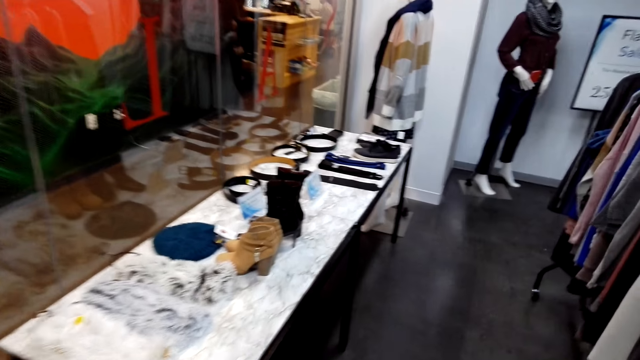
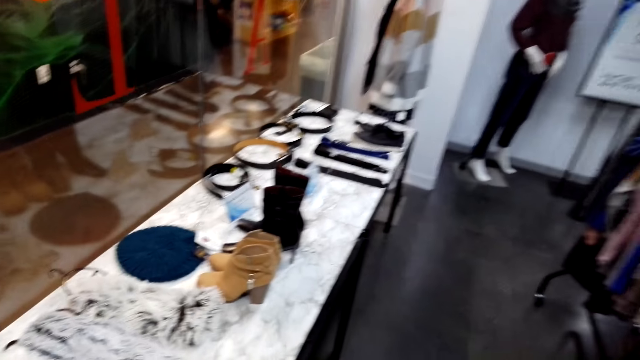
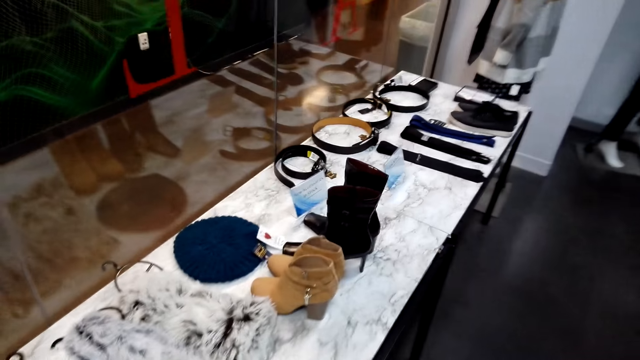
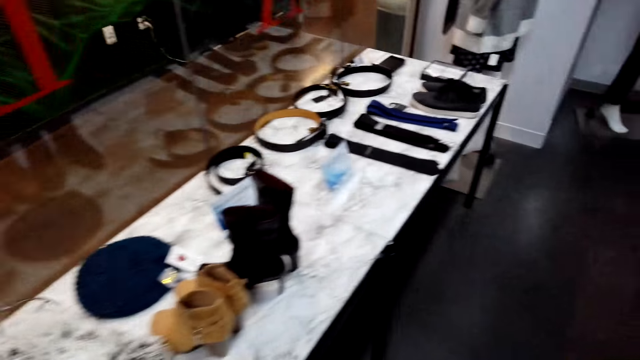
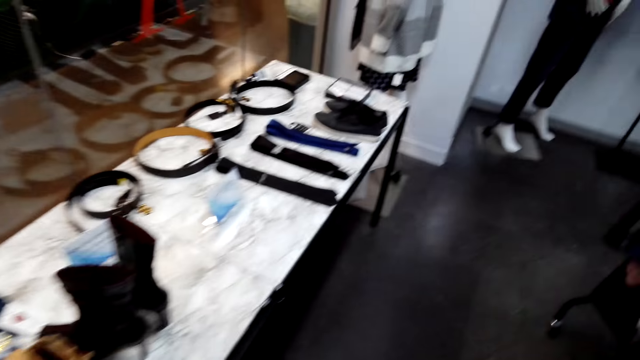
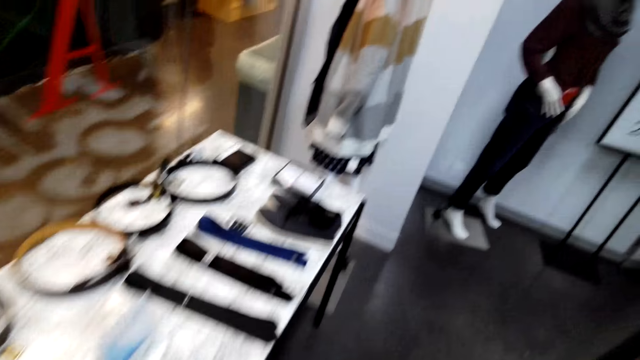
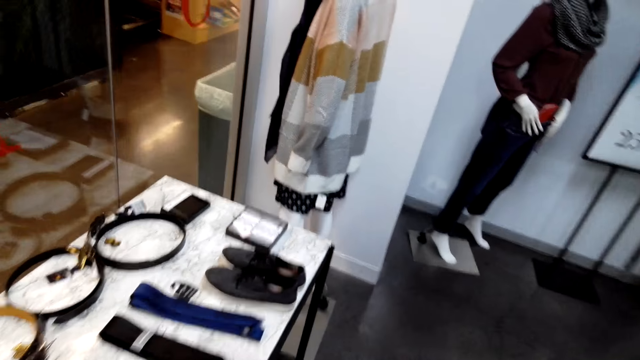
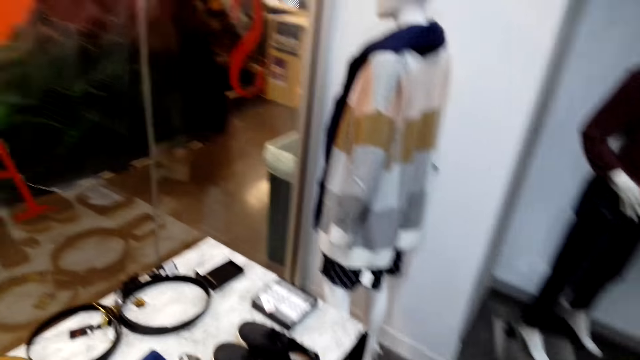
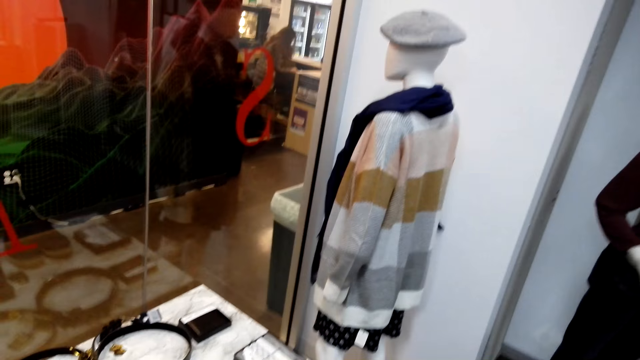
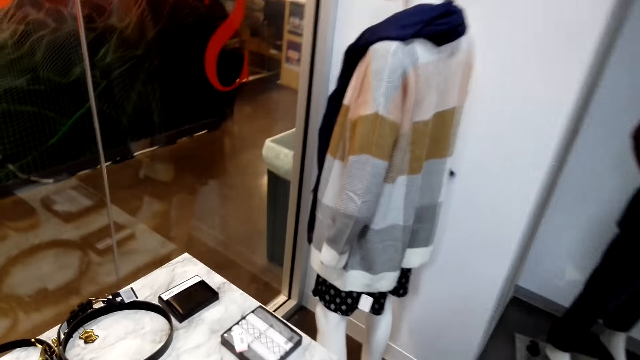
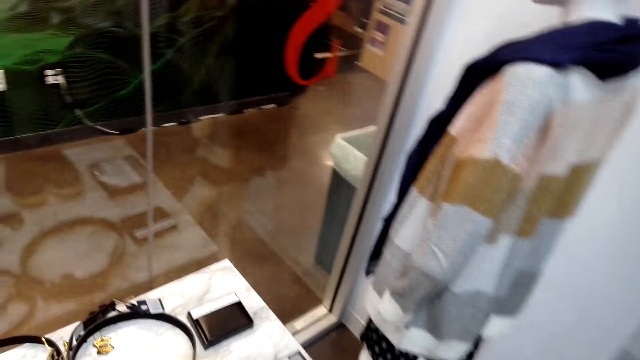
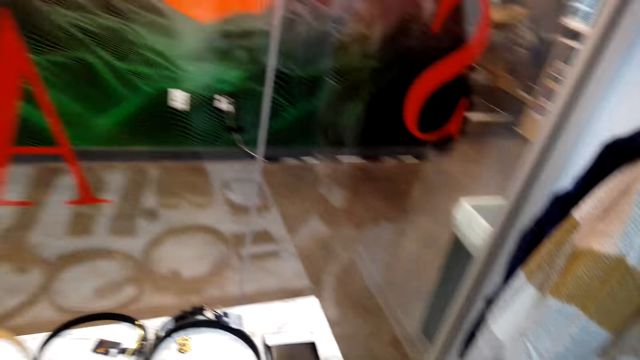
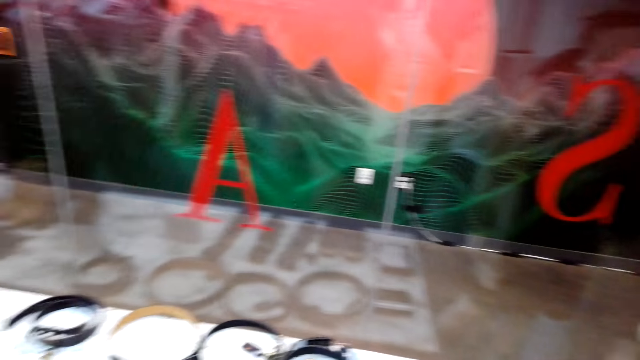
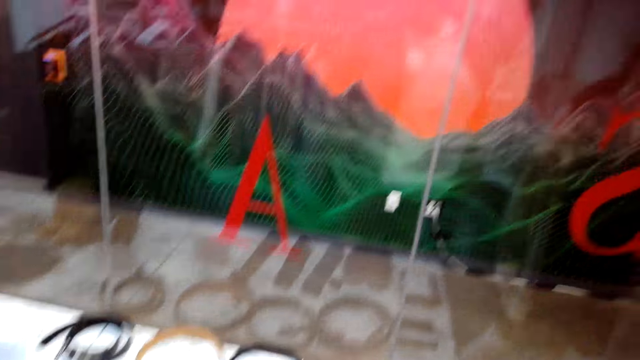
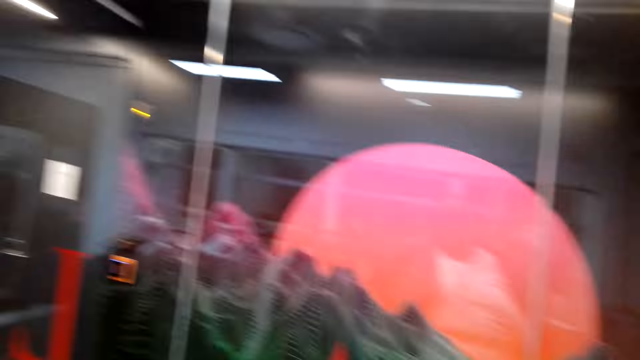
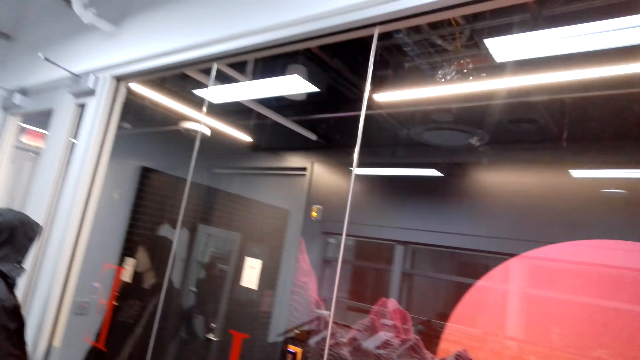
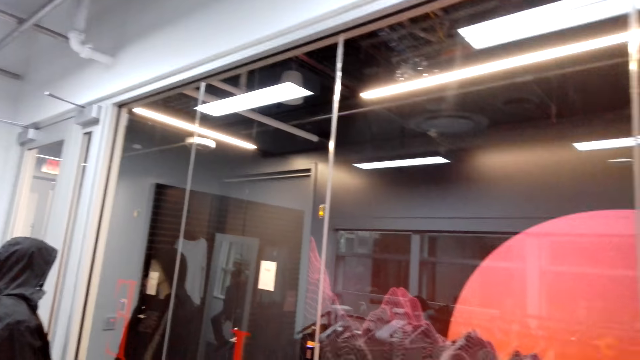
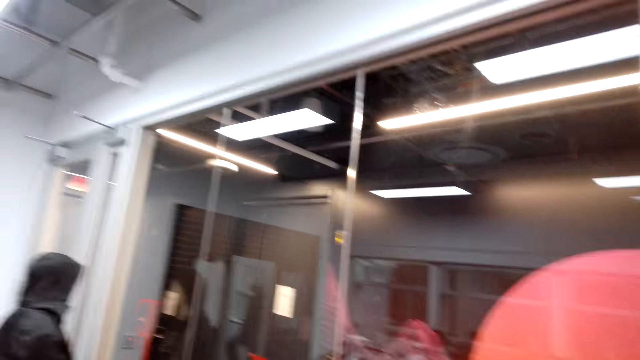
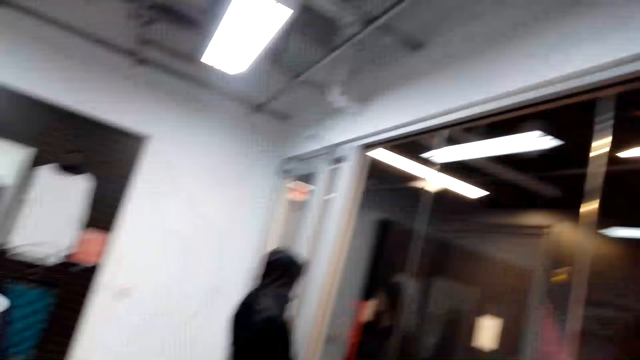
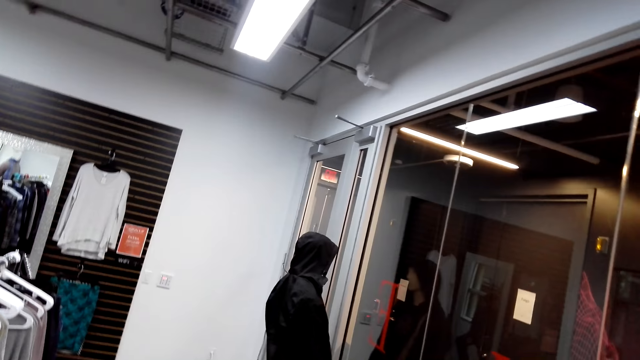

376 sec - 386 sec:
The camera wearer gazes at items on the display rack. They look up and turn around. An attendant converses with the camera wearer. The camera wearer looks around.

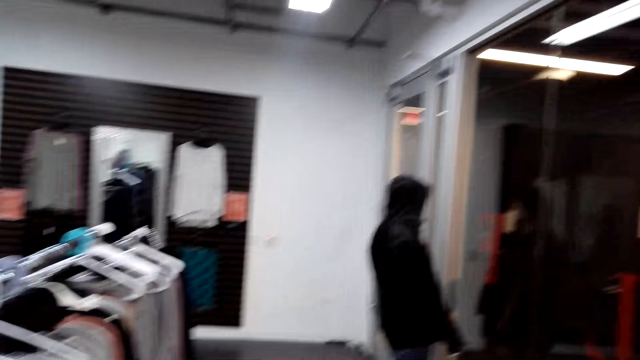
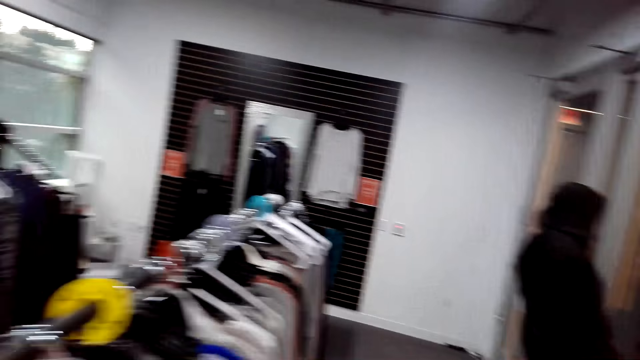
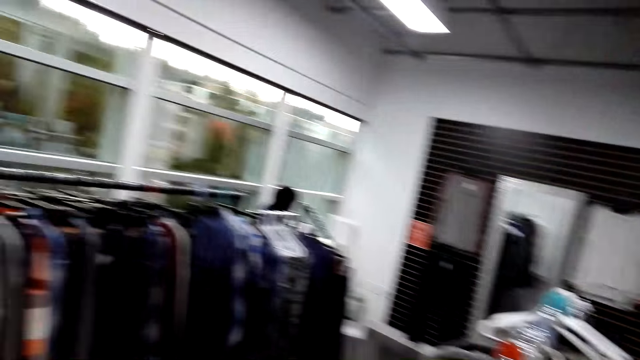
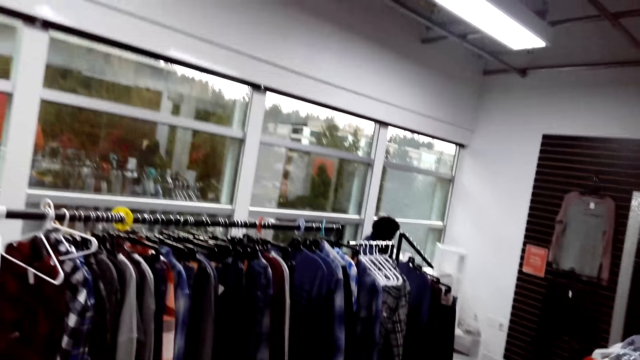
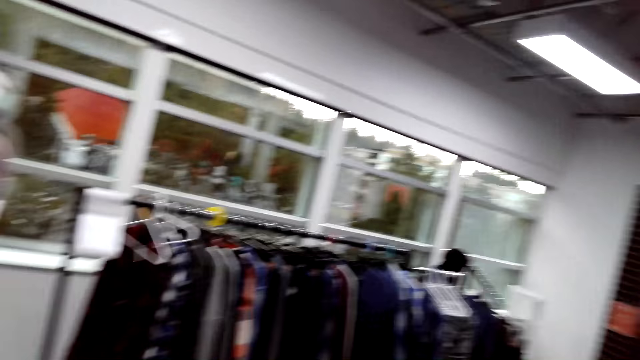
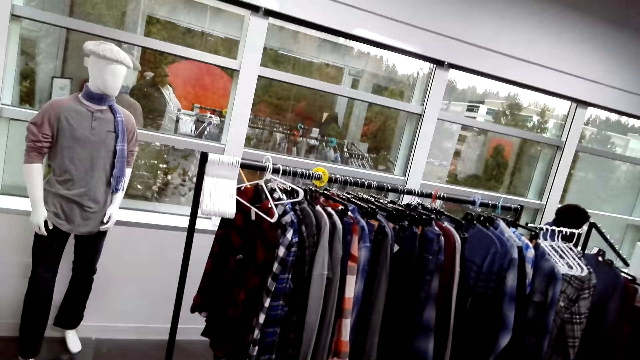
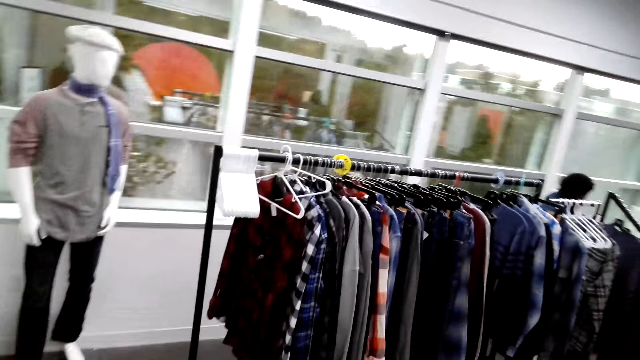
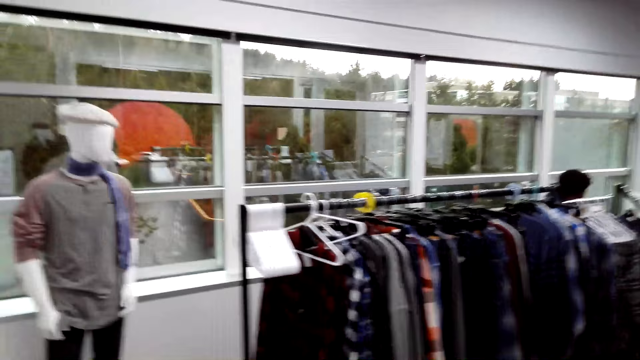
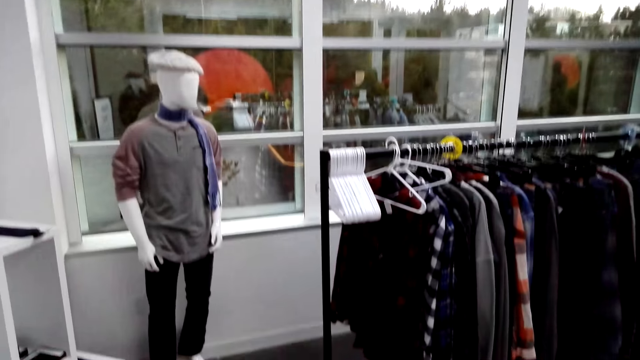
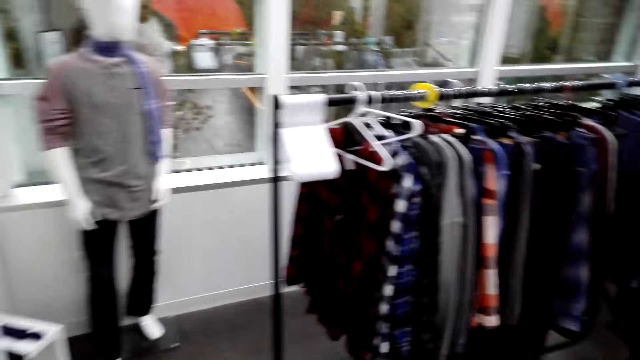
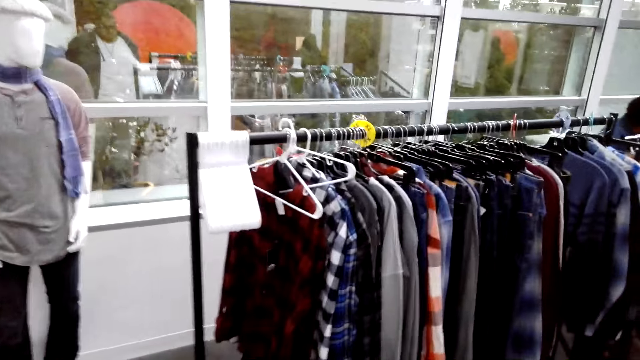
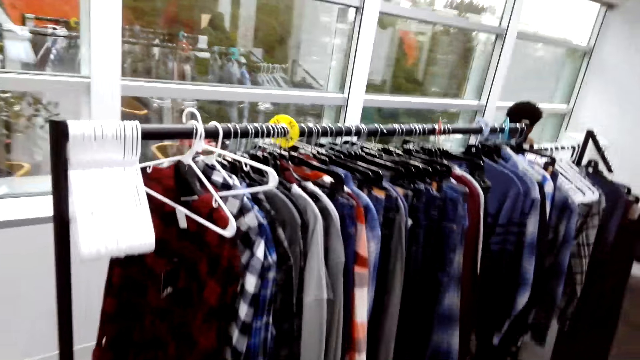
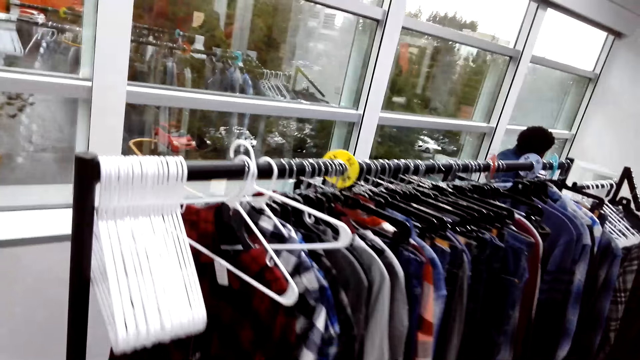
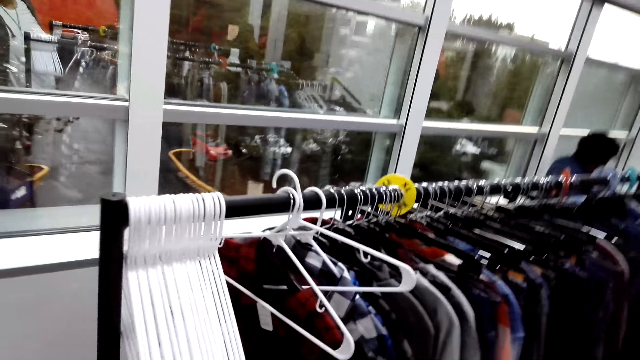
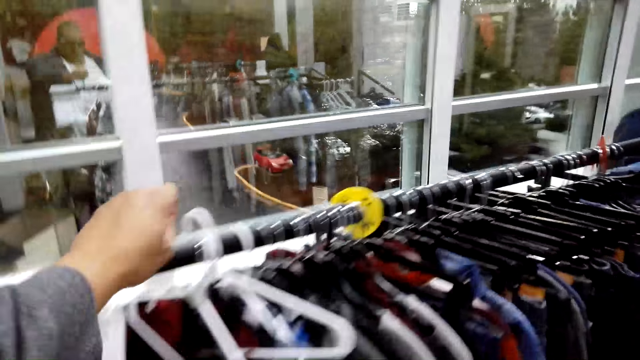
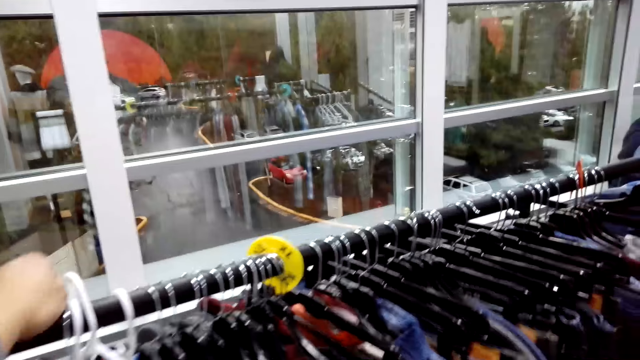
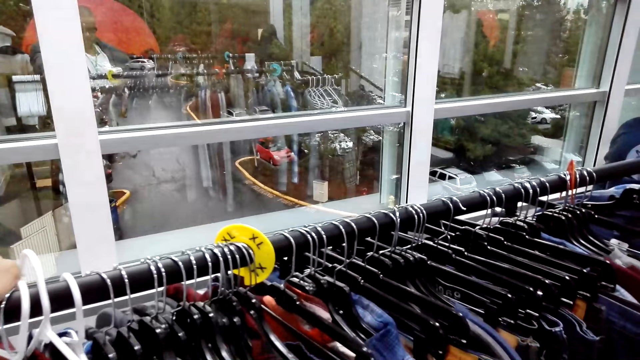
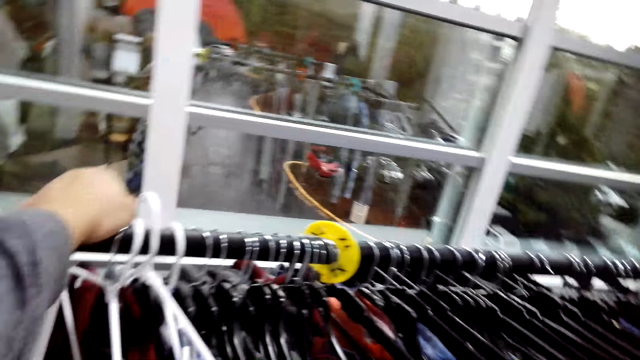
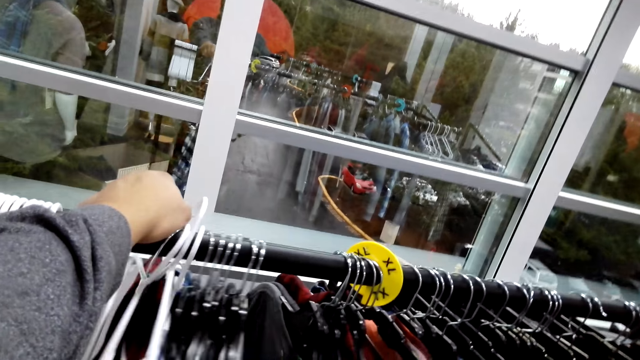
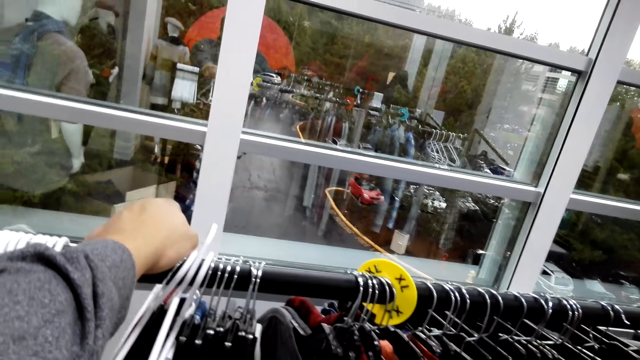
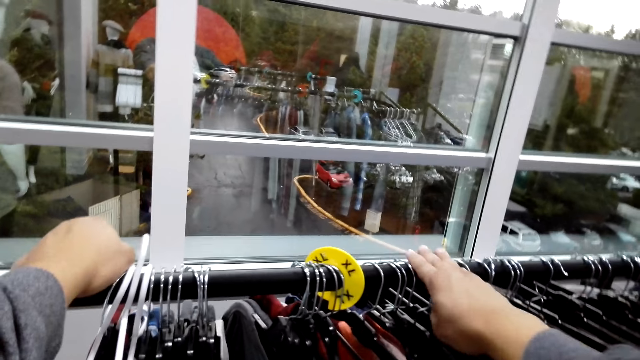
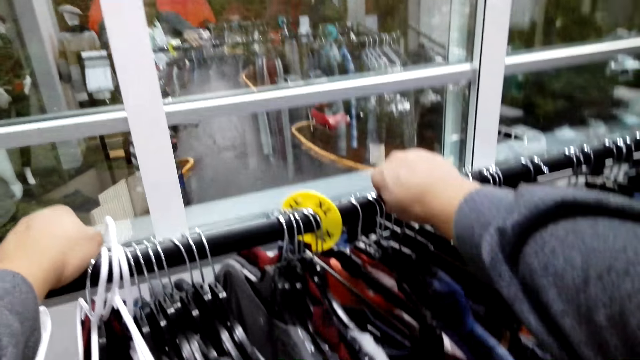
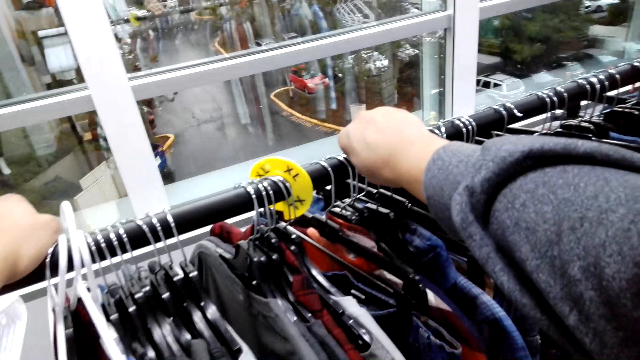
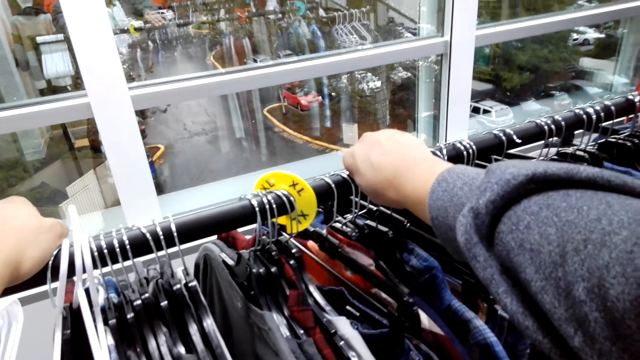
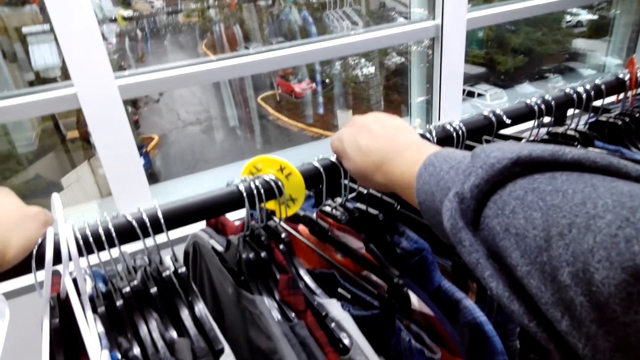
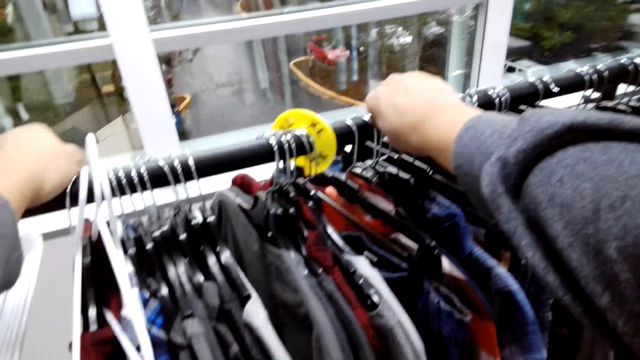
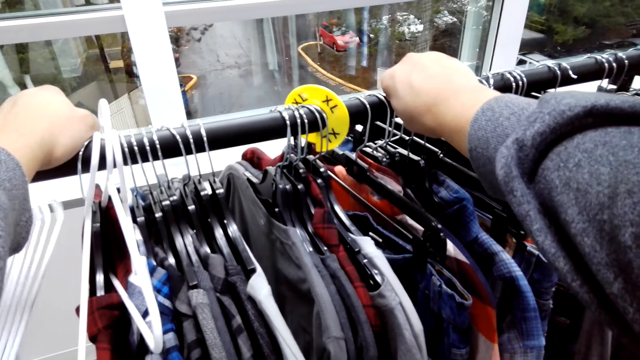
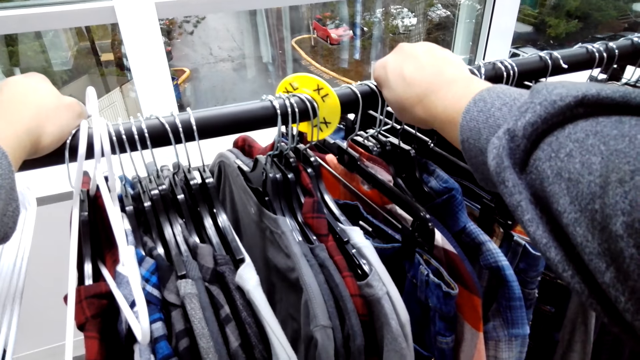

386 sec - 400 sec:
The camera wearer looks around, walks, and talks to a man. They walk to the hangers stand. They lean on the hanger stand and go over clothes on the hanger stand. They touch the cloth display rack, touch the cloth on the display rack, and touch the cloth display rack. They lean on the hanger stand and gaze at clothes on the hanger stand.
